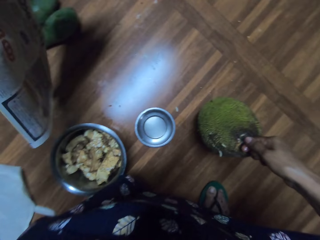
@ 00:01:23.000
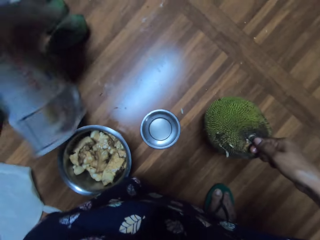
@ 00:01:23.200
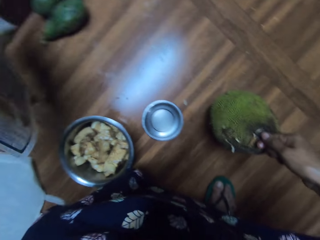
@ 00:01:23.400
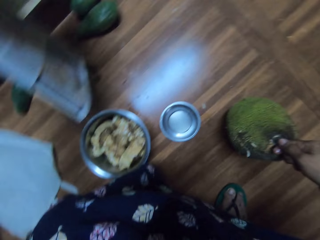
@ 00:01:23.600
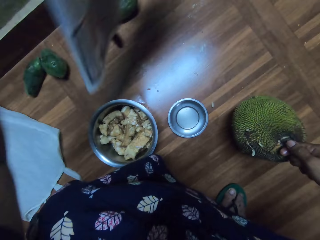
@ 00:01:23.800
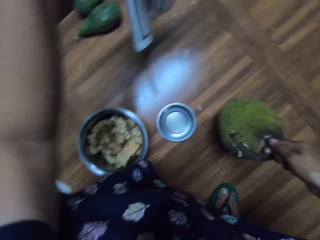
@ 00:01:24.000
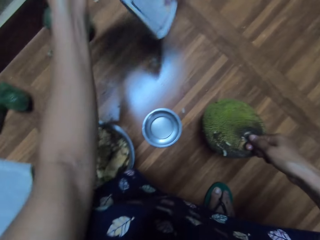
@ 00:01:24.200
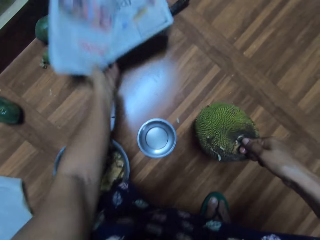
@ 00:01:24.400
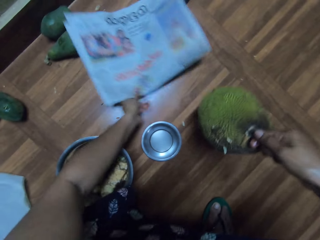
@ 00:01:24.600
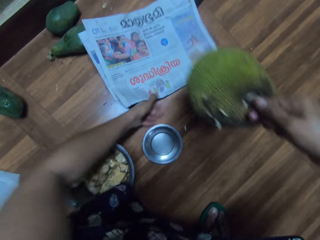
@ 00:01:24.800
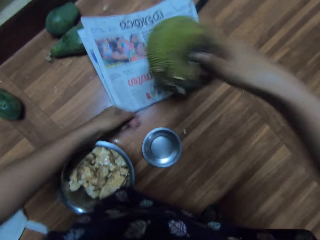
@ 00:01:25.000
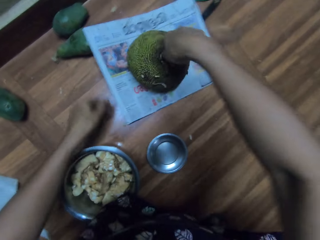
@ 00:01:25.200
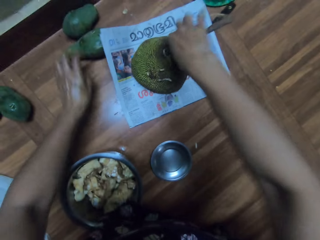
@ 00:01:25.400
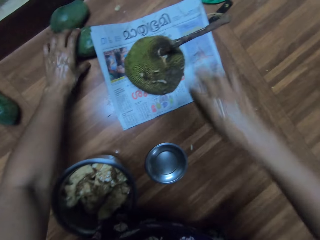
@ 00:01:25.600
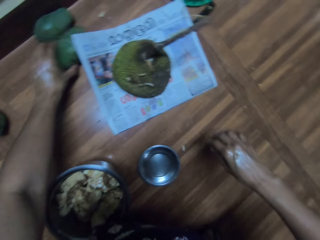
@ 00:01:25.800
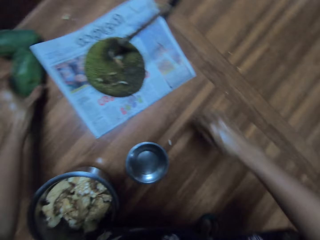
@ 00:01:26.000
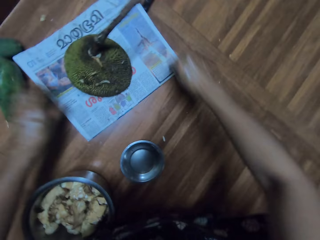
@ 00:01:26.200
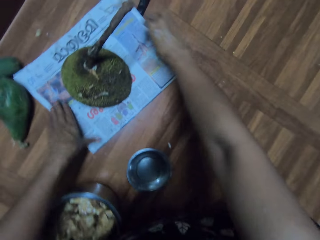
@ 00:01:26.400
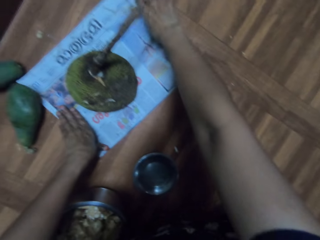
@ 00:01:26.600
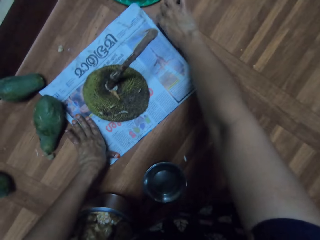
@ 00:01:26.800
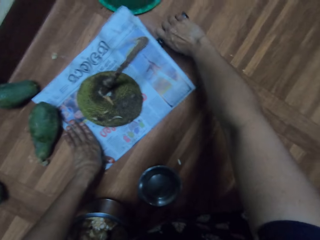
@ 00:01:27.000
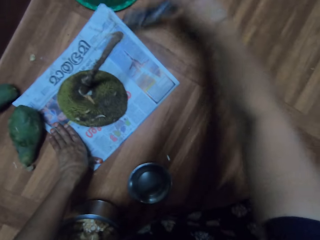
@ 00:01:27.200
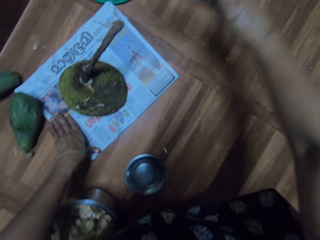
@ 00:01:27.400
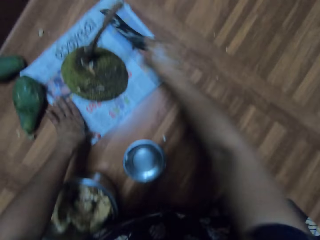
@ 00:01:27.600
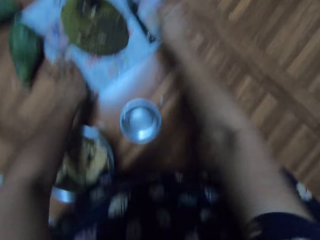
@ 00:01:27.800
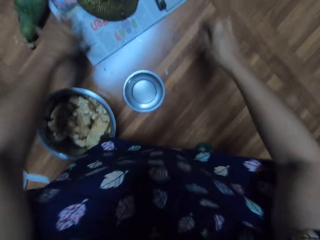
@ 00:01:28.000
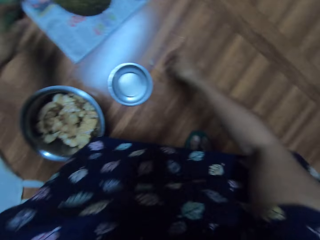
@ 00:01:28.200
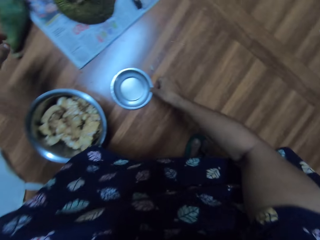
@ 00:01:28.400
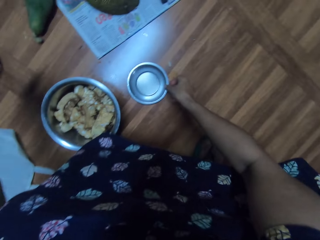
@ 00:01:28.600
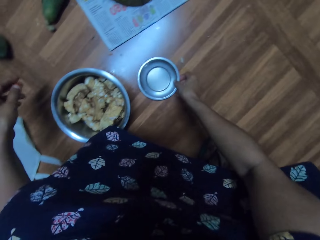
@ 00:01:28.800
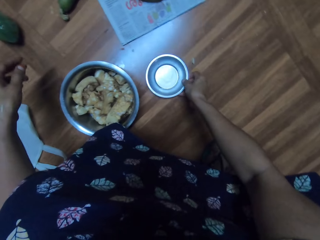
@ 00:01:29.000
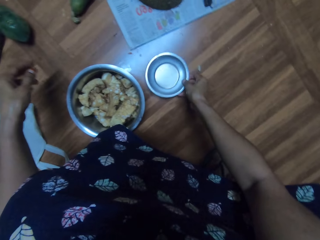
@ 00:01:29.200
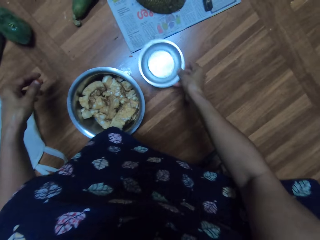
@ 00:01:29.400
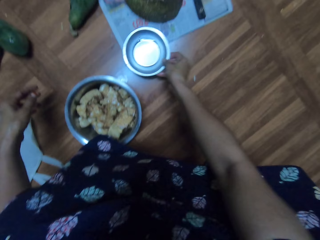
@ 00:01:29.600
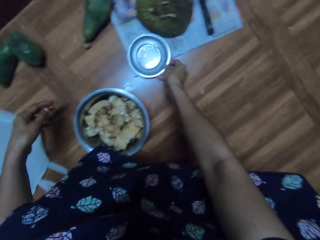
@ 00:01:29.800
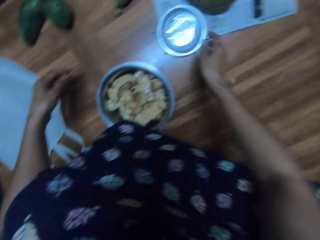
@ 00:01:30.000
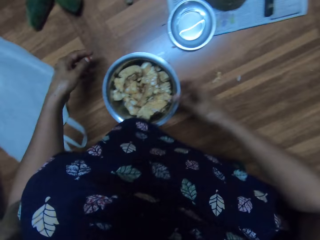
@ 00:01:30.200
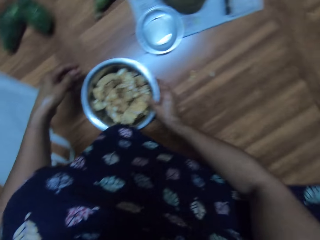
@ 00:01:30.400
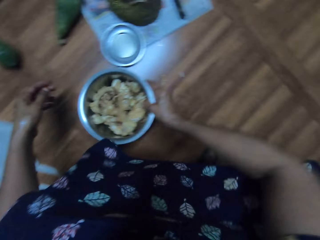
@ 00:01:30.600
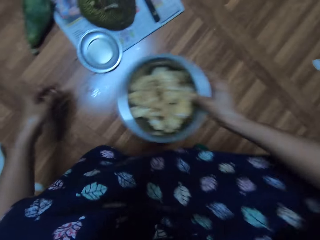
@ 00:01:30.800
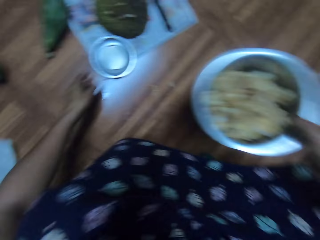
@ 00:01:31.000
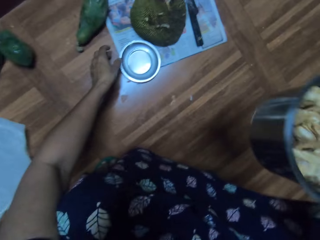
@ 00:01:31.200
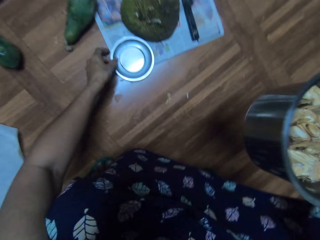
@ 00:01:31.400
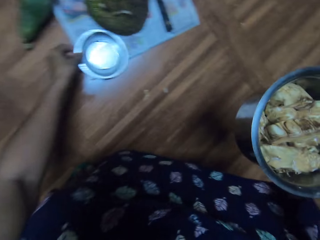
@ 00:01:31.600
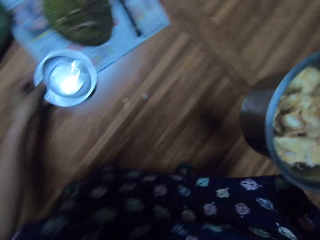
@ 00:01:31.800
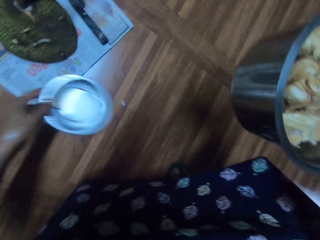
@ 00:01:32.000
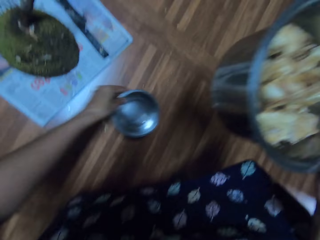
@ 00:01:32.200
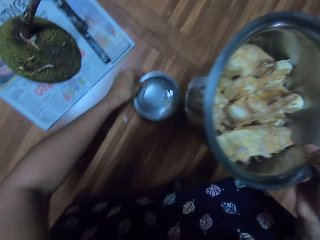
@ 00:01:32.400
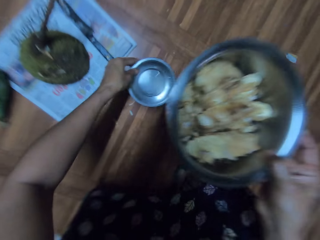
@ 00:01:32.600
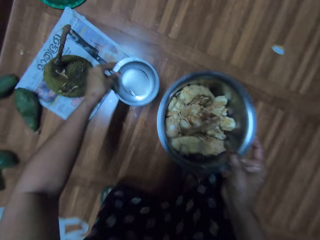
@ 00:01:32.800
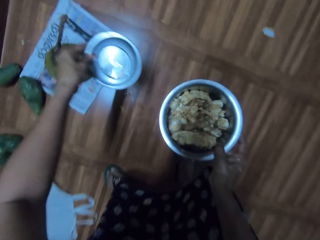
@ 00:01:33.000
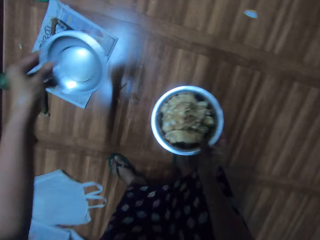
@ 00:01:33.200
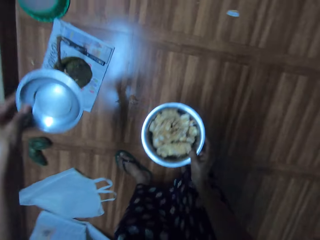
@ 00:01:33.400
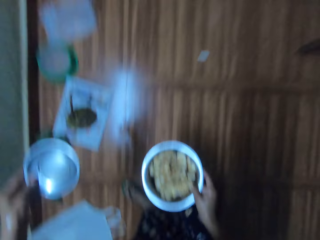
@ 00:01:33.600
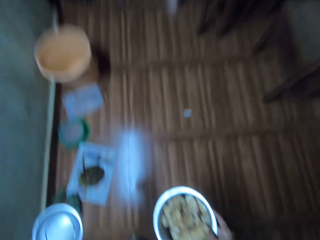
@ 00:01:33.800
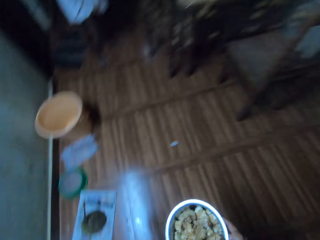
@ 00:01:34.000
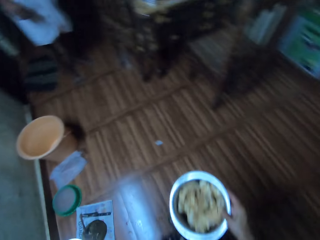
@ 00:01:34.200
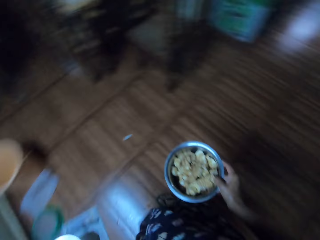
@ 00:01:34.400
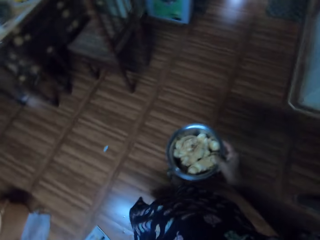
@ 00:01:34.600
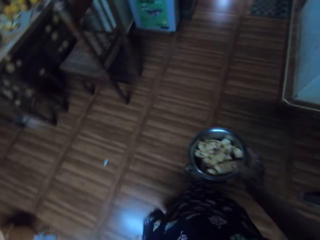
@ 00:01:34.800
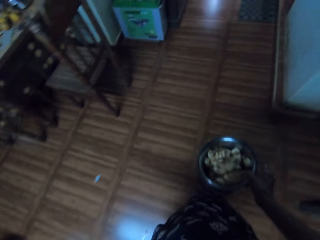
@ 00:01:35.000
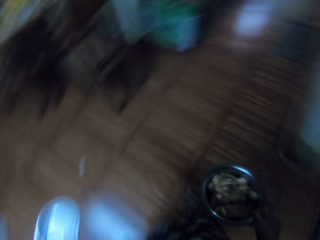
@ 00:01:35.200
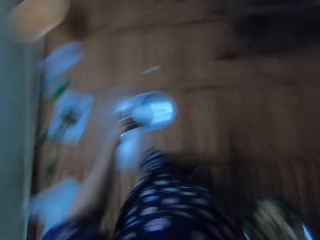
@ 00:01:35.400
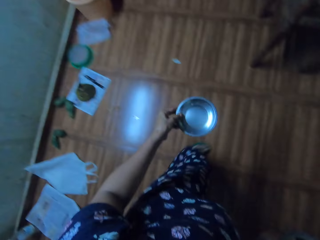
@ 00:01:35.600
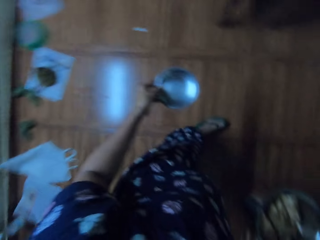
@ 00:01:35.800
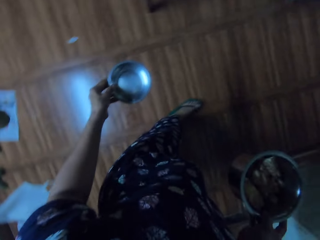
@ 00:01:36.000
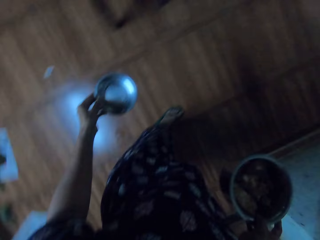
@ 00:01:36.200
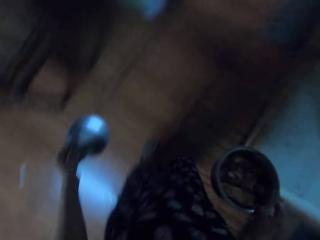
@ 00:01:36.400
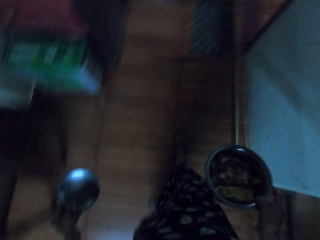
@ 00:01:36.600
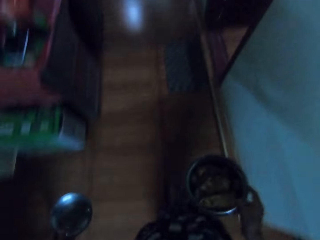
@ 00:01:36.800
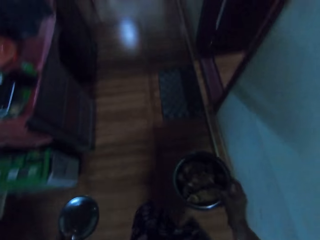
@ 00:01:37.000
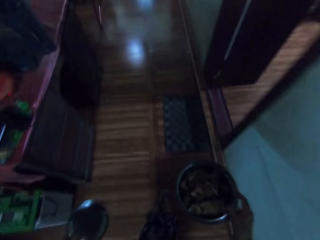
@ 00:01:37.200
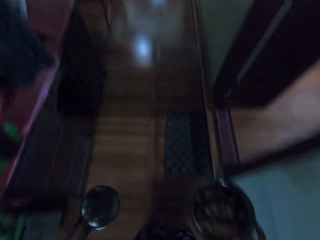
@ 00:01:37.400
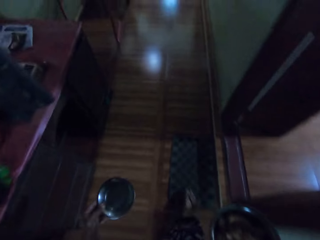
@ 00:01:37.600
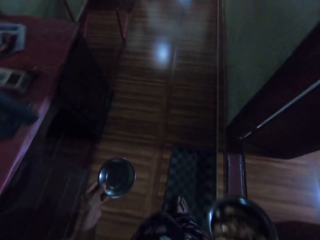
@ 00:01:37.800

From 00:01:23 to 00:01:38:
The camera wearer lays the newspaper on the floor with her left hand. She carries the breadfruit from the floor with her right hand and drops the breadfruit on the newspaper on the floor with her right hand. She moves an avocado on the floor with her left hand. She picks up the knife from the floor under the newspaper with her right hand. She drops the knife on the newspaper with her right hand. She carries the metallic plate of water from the floor with her right hand. She drops the plate of water on the newspaper with her right hand. She carries the bowl with endocarps from the floor with her right hand. She carries the plate from the newspaper with her left hand. She stands up. She walks in the house with the bowl and the plate in her hands.

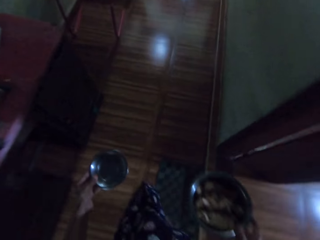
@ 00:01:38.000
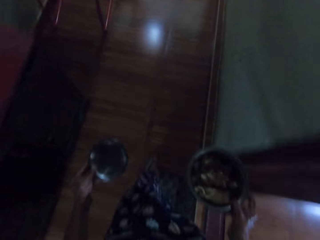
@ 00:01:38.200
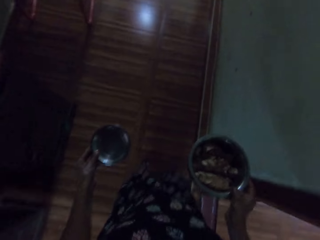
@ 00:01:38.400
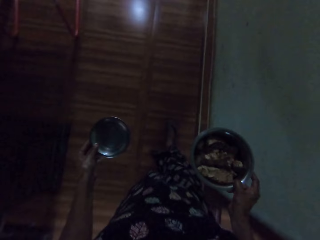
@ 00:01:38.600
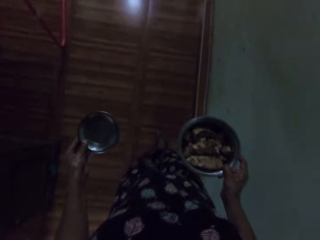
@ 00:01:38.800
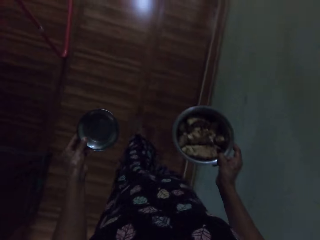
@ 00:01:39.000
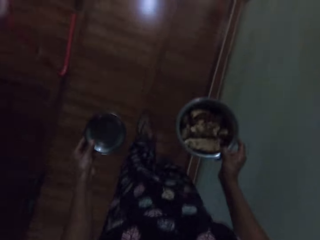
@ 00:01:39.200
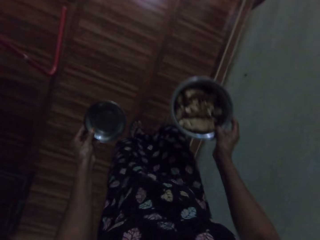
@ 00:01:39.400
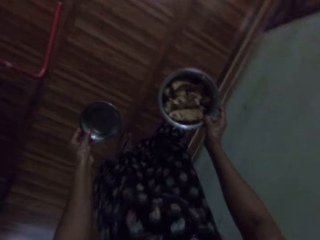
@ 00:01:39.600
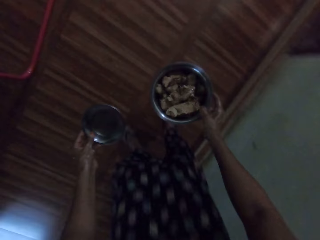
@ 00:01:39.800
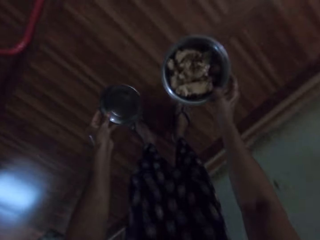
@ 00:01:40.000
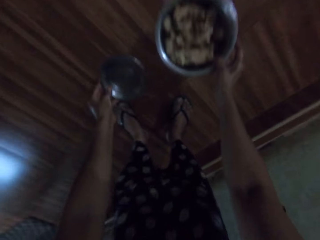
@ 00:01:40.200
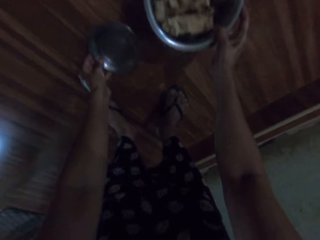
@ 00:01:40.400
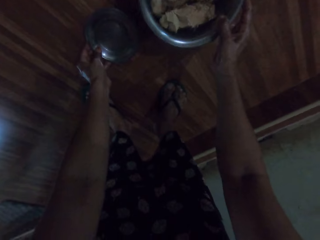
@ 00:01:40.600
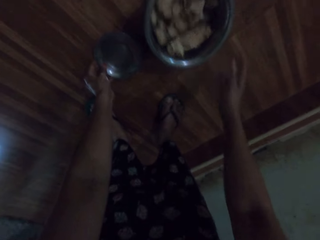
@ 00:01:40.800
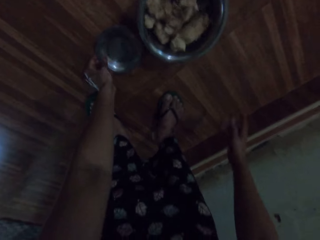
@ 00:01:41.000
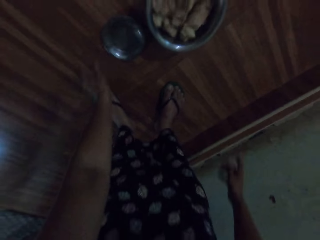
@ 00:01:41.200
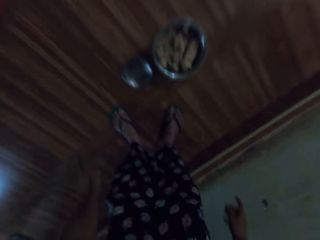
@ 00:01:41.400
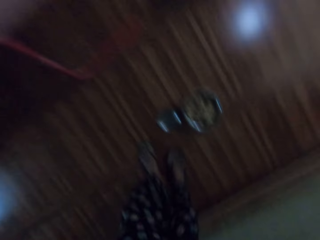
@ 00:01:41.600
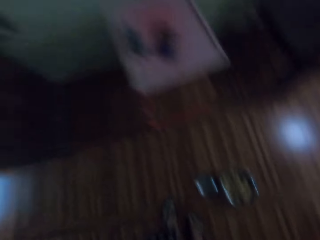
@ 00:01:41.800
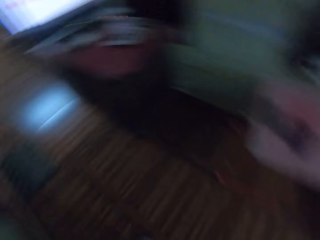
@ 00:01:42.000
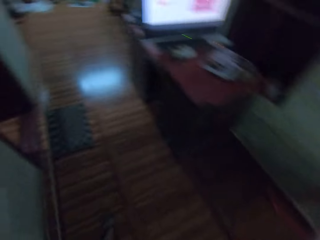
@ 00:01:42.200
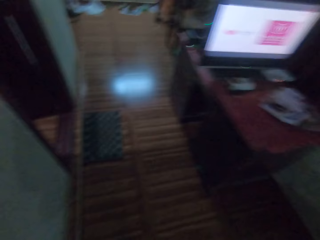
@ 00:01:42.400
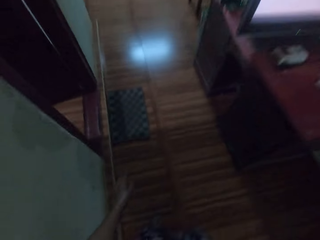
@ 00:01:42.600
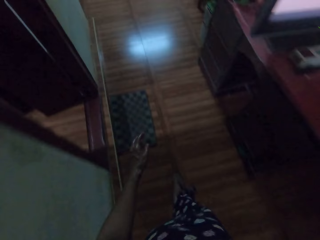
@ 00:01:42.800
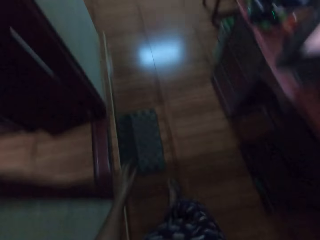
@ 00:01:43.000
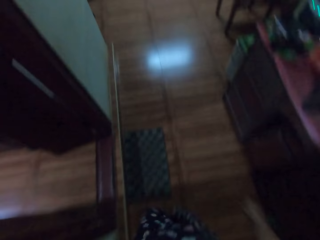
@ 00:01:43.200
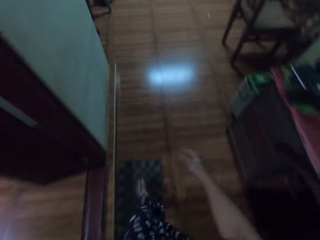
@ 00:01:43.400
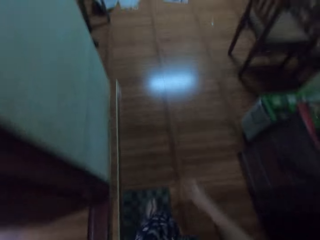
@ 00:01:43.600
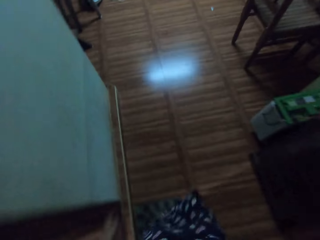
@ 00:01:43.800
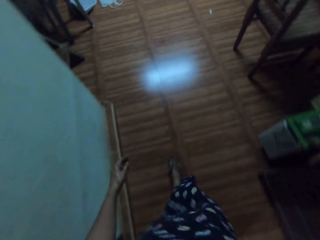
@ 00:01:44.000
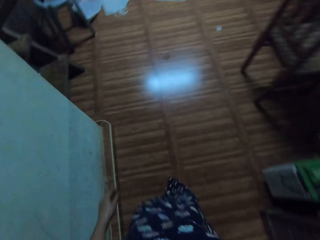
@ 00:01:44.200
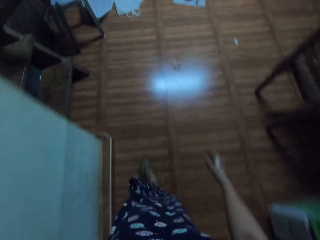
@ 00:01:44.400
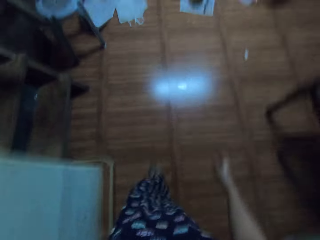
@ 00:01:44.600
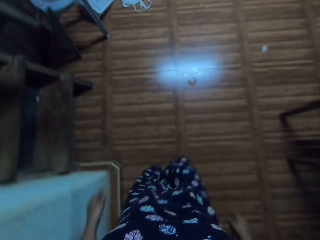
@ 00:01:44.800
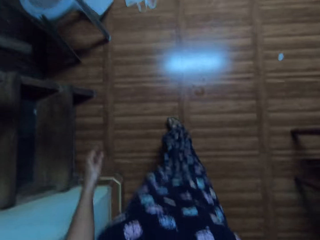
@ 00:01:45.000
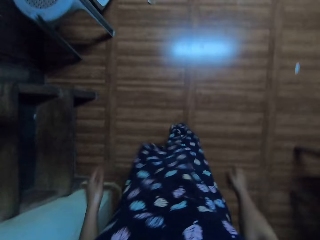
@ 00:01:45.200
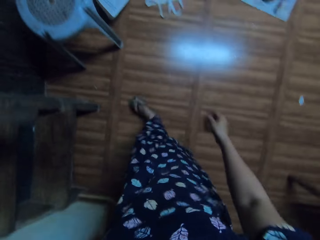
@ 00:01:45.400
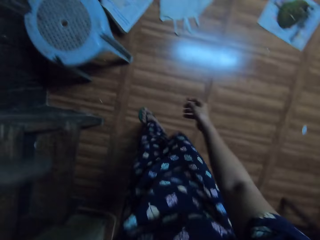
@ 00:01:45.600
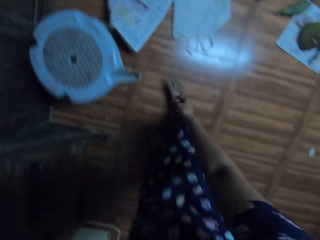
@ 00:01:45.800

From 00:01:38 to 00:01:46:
The camera wearer drops the plate on the floor with her left hand. She drops the bowl on the floor with her right hand. She walks in the apartment.
